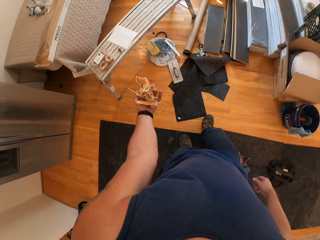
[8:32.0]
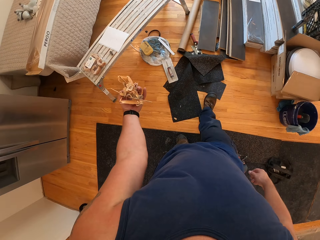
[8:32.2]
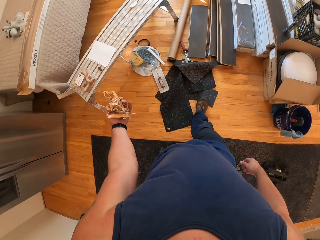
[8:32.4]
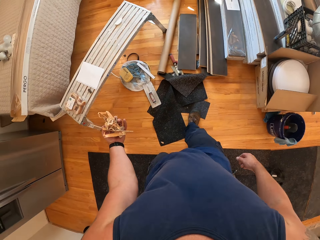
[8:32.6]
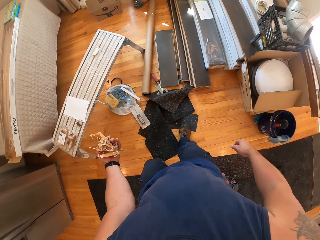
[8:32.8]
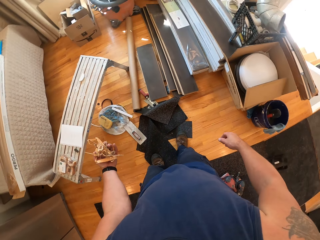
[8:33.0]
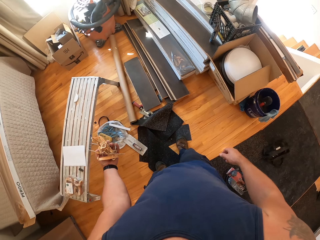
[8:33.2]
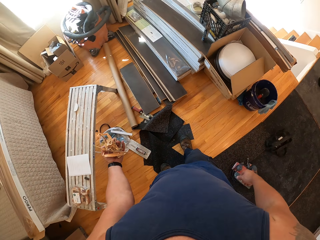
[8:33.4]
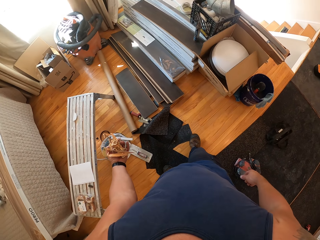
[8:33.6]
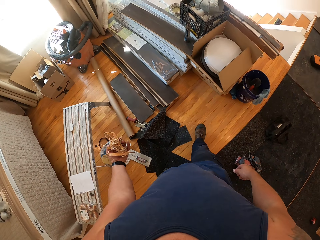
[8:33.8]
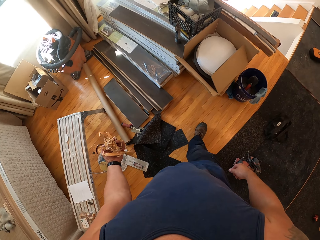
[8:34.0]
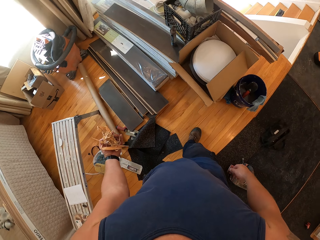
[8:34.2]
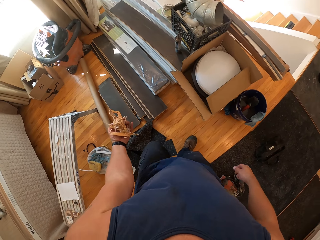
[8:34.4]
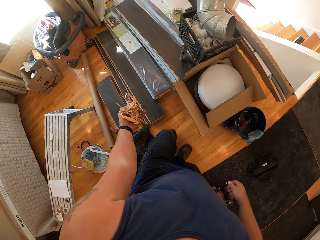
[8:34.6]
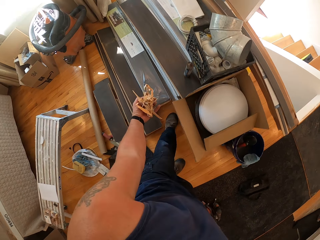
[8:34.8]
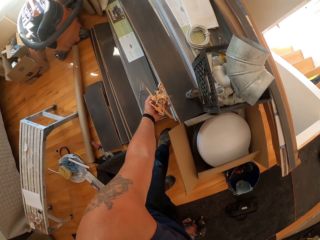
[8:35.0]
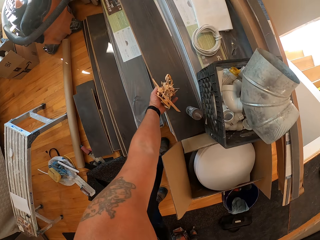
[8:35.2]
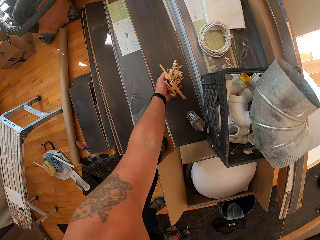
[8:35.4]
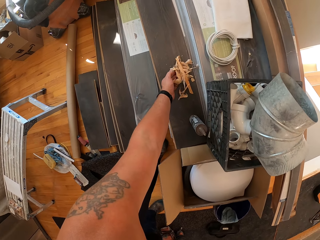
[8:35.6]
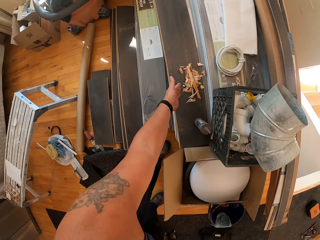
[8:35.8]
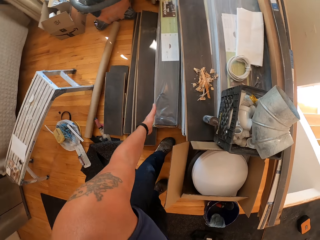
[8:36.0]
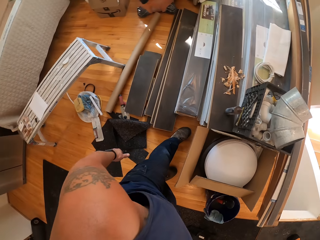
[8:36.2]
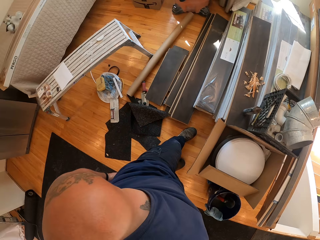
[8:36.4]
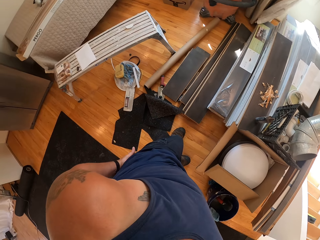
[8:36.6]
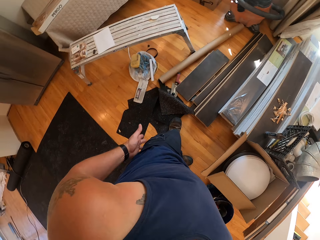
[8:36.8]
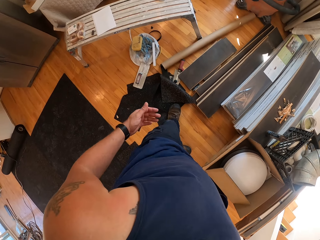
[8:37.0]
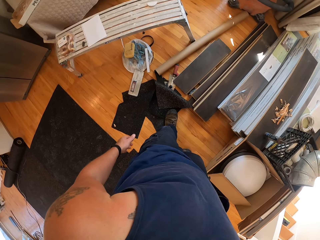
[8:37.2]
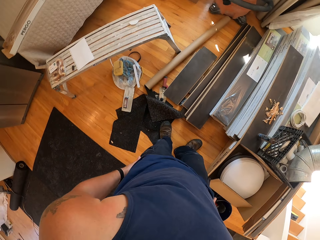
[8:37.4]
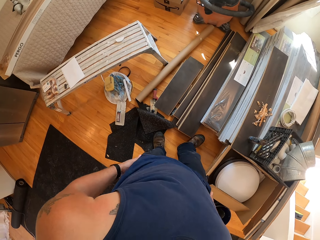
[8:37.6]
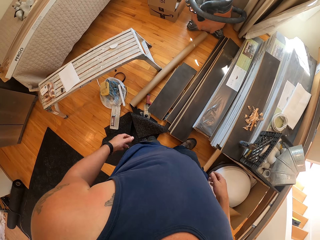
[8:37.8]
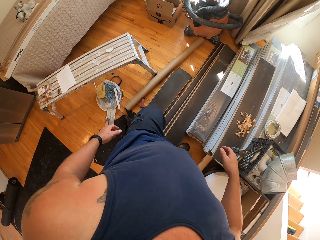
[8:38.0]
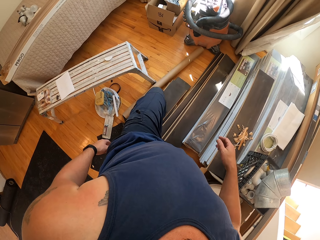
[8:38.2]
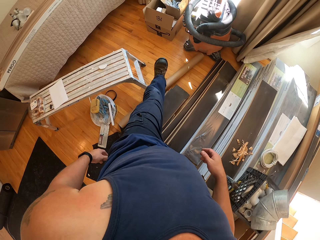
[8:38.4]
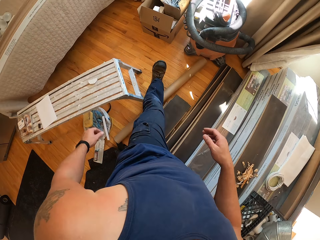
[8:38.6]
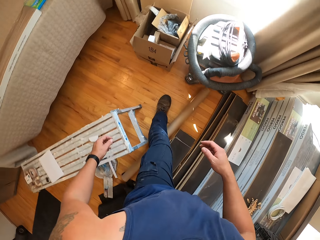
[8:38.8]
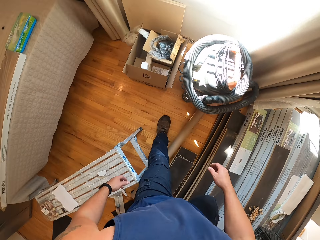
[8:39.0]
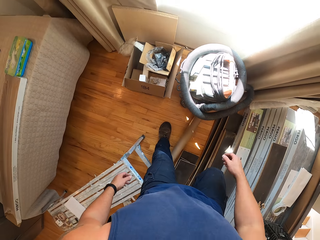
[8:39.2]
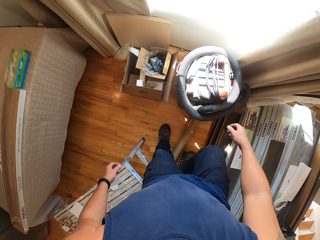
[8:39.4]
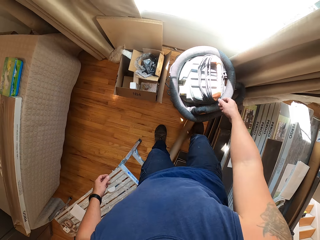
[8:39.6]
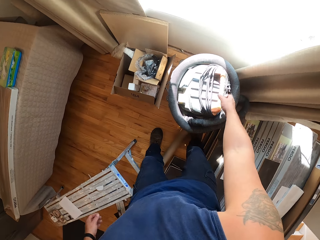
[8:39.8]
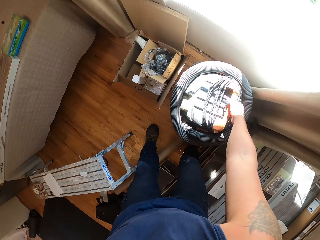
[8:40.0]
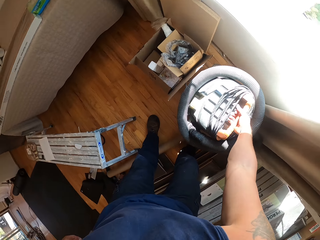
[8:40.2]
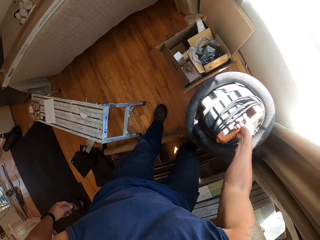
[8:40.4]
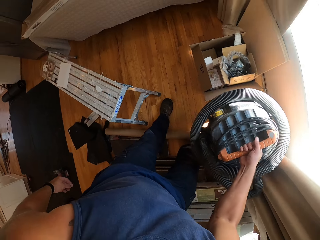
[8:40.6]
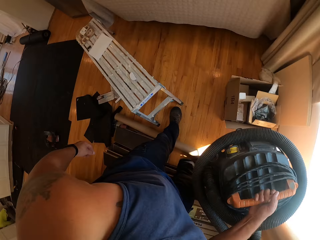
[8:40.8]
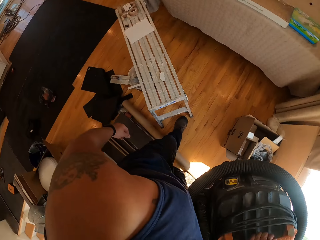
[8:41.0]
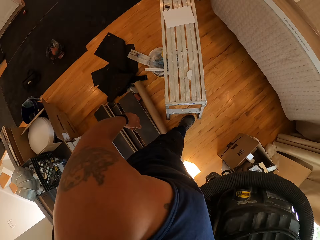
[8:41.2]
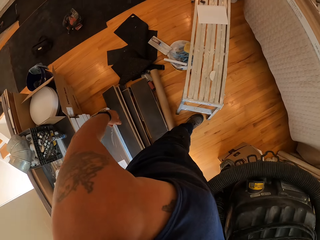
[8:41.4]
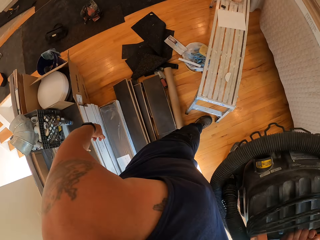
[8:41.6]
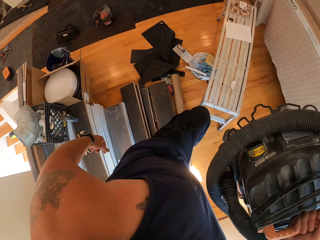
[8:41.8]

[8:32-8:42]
The camera wearer throws the debris in his left hand on the stack of planks. He cleans off dirt in his hands on his trousers. He walks around the room. He steps over the wood planks. He carries a vacuum cleaner with his right hand. He picks up the vacuum cleaner.

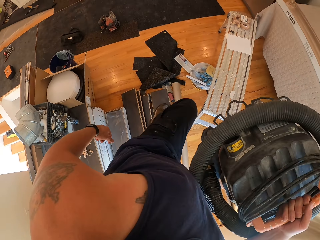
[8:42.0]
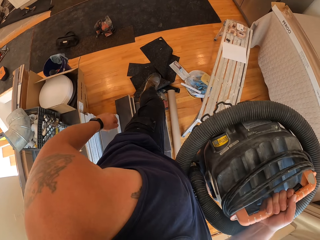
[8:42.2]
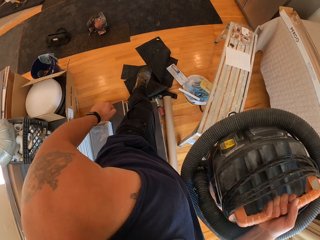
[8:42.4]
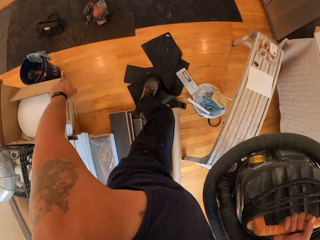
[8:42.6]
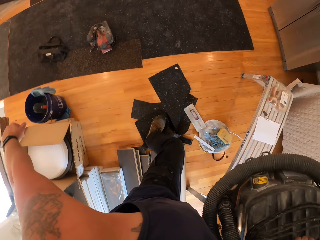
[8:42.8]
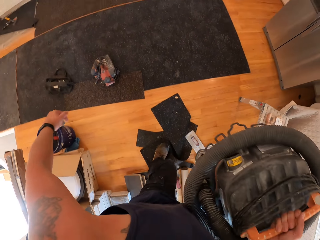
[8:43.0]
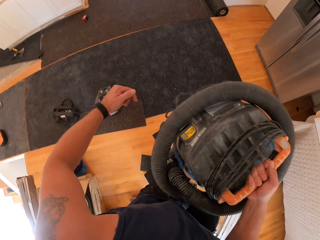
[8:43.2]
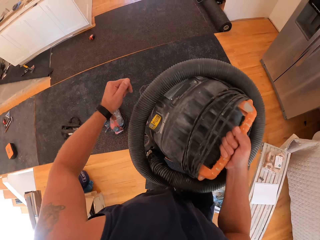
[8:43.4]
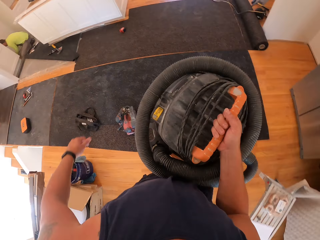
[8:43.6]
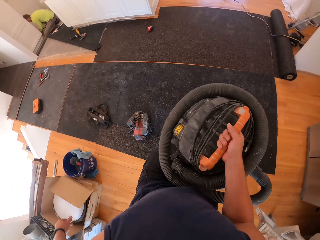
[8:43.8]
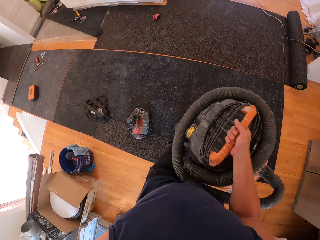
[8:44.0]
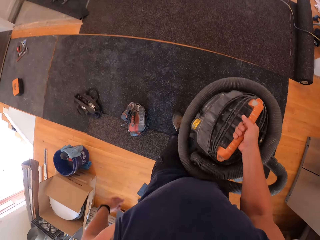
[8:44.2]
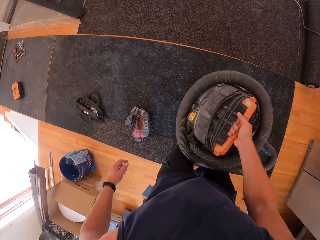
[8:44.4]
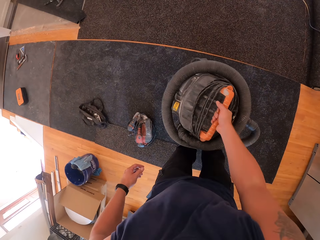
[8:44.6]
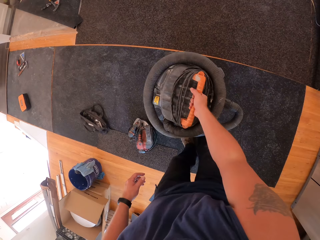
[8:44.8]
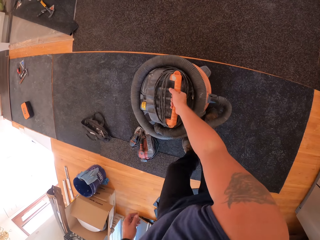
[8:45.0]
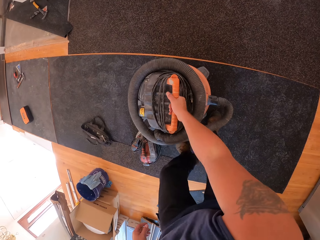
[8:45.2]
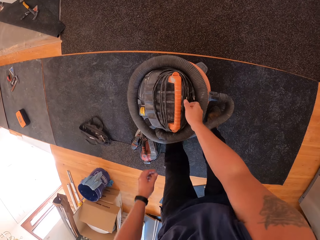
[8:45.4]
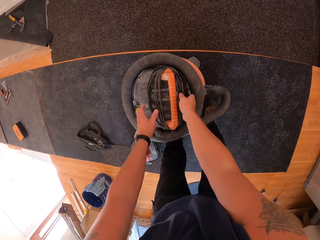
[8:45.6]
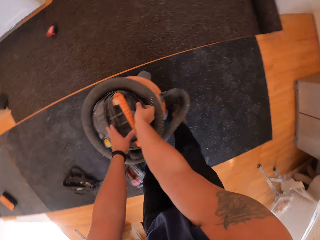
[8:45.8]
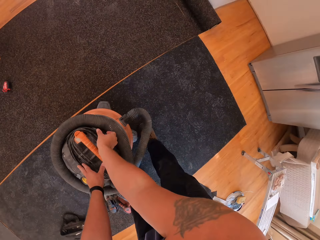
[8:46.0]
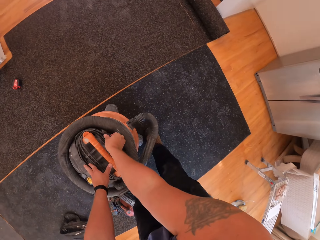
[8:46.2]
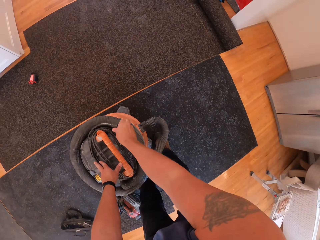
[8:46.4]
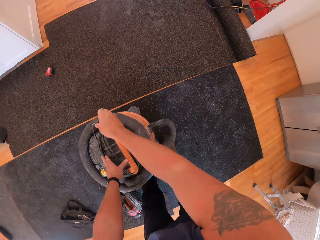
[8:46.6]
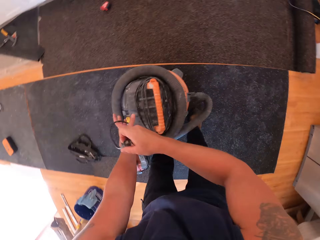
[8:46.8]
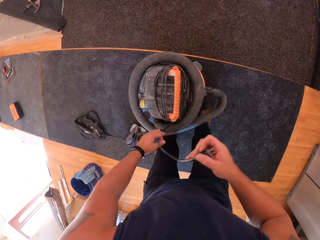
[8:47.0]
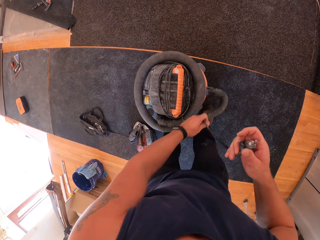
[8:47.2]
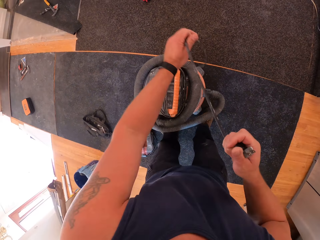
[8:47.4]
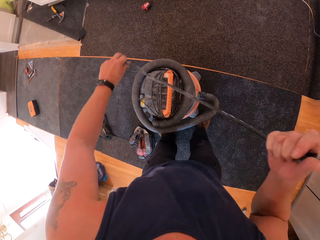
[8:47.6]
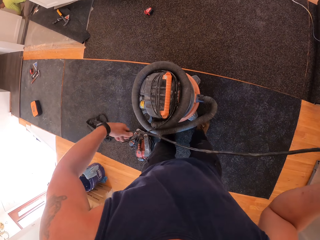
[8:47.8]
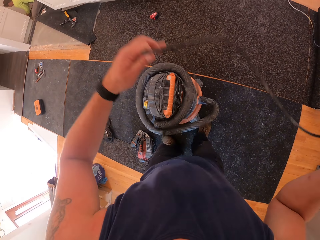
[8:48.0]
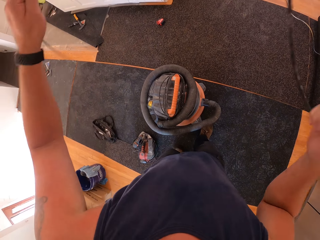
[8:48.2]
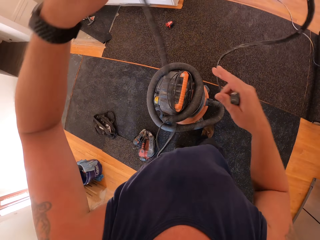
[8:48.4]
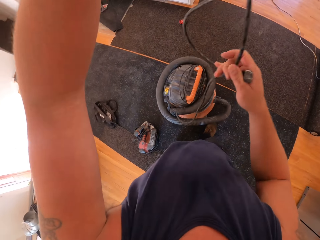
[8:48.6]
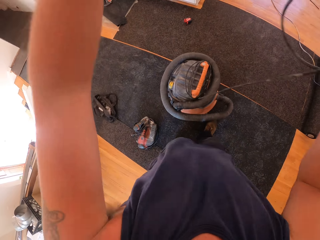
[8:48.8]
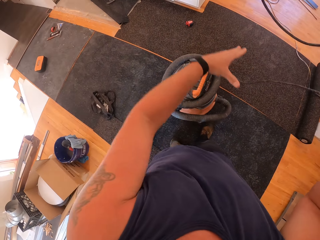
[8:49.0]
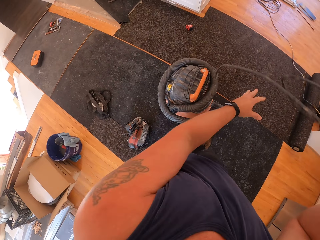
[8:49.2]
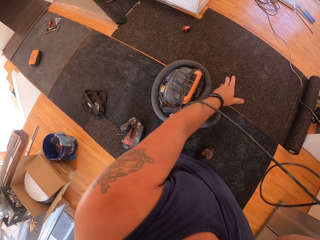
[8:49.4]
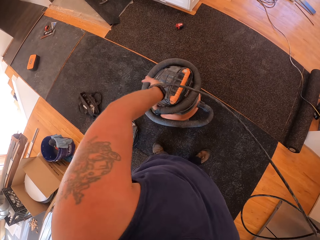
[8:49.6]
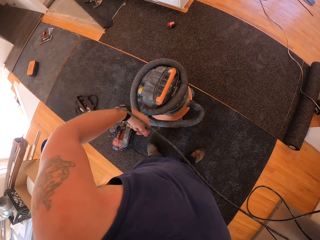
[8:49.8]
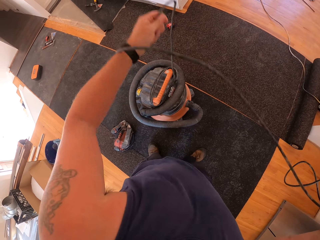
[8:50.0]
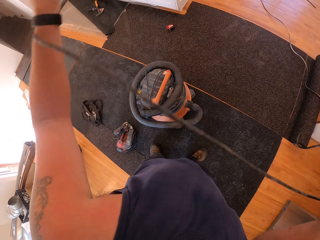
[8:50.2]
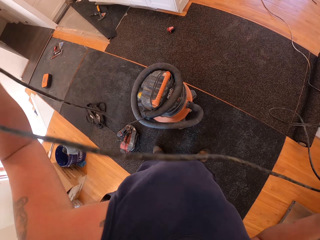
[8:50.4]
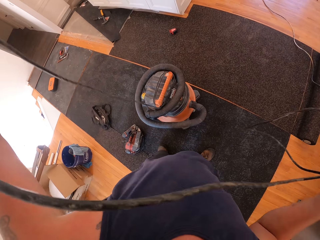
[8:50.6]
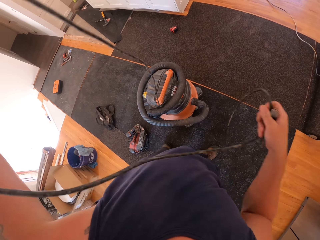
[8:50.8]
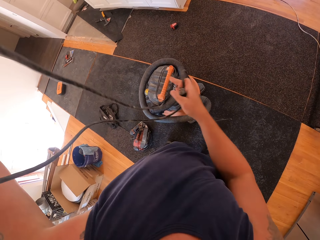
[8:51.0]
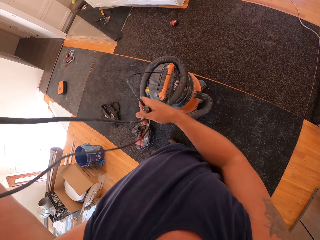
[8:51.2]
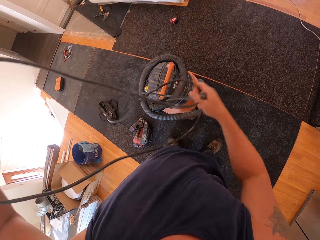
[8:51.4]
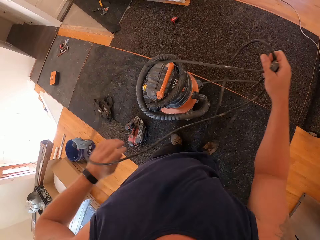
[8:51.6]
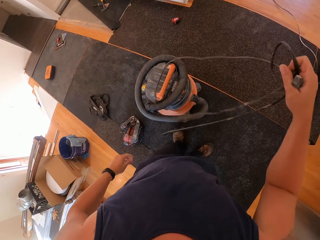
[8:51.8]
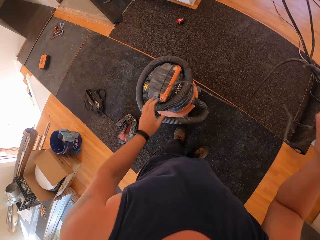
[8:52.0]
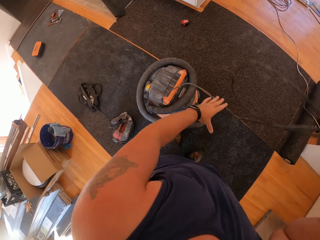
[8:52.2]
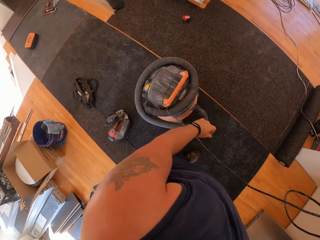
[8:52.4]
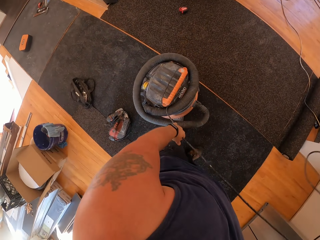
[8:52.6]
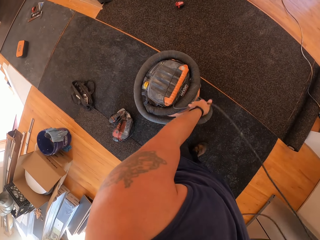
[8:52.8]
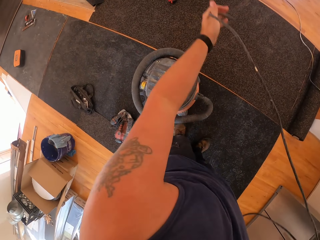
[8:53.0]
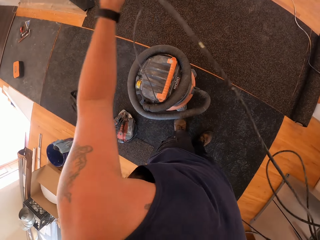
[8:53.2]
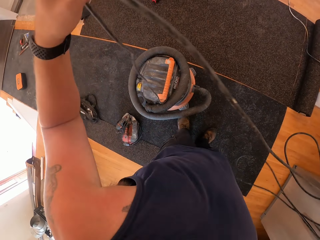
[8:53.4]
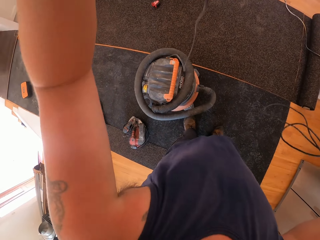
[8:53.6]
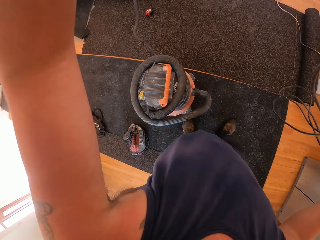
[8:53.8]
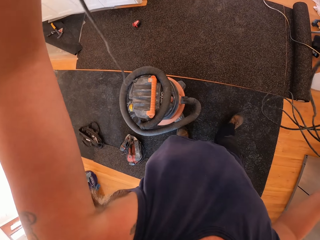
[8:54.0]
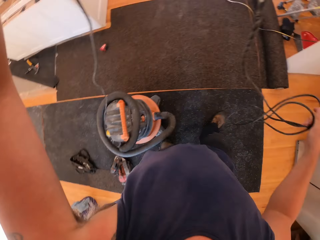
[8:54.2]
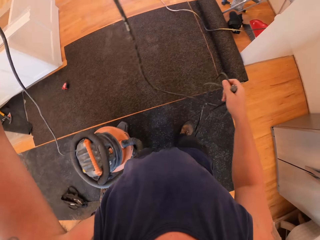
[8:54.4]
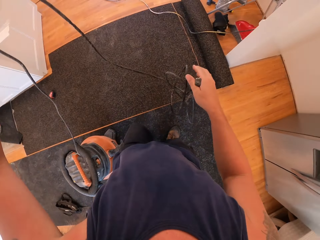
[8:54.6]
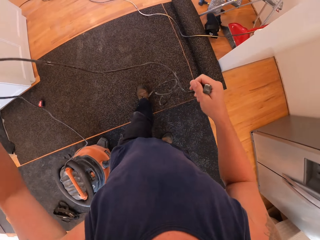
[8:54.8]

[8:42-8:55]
The camera wearer steps on the carpet. He walks around the room. He drops the vacuum on top of the rug on the floor. He unreels the power cord or electric cable of the vacuum cleaner with his right hand. He pulls the electric cable. He lifts the cable.
